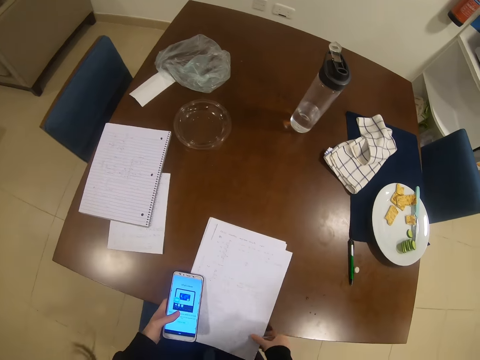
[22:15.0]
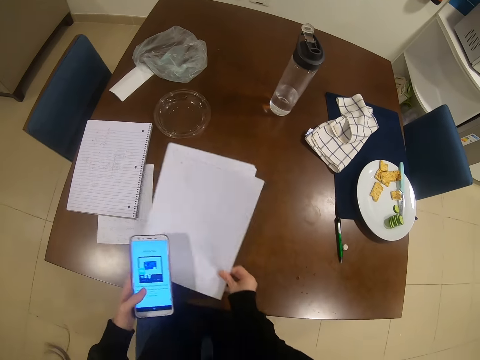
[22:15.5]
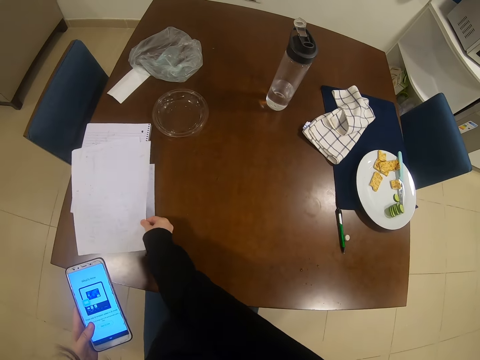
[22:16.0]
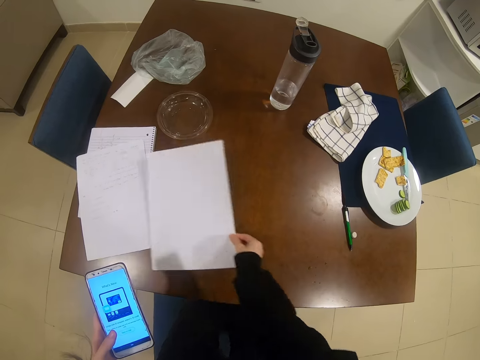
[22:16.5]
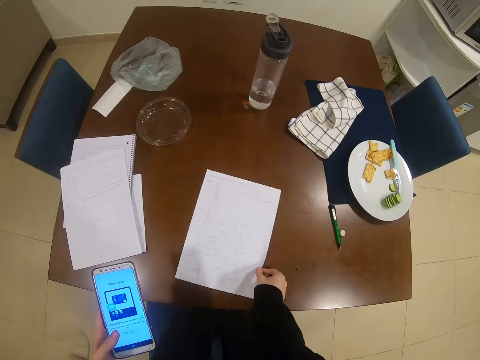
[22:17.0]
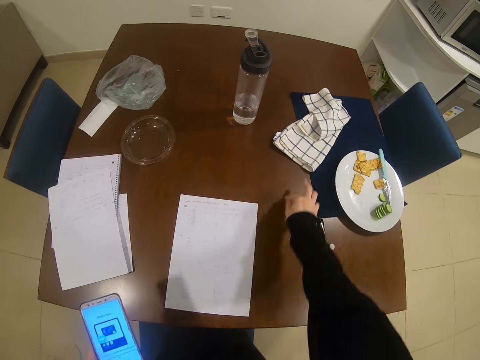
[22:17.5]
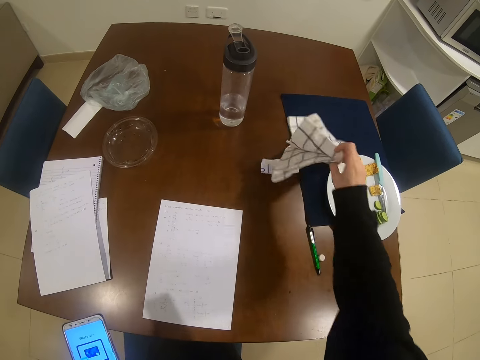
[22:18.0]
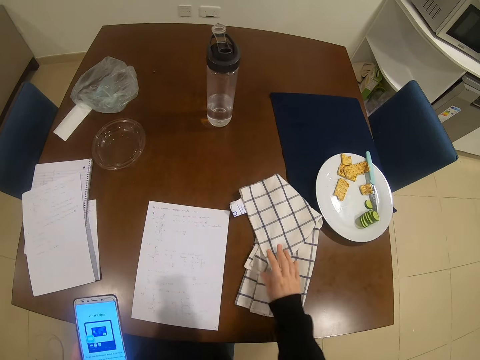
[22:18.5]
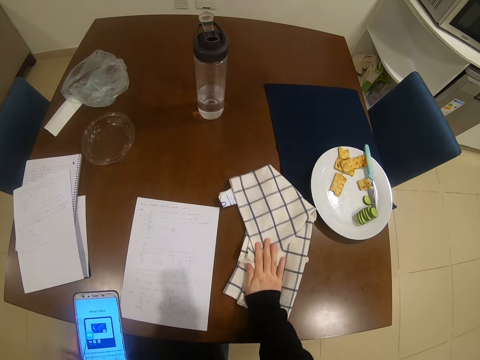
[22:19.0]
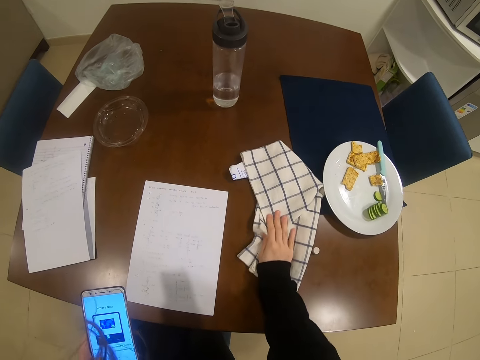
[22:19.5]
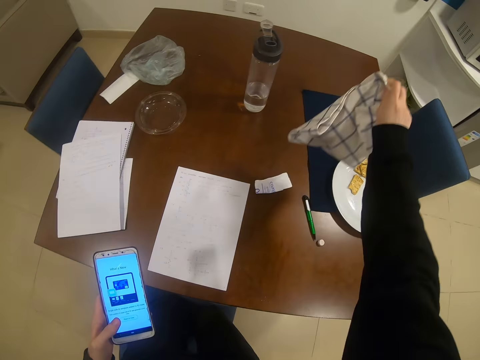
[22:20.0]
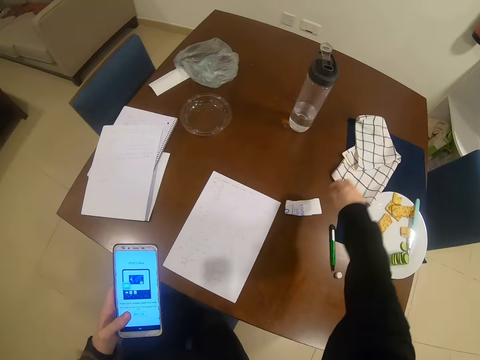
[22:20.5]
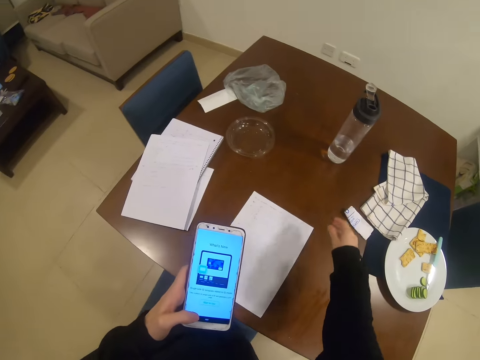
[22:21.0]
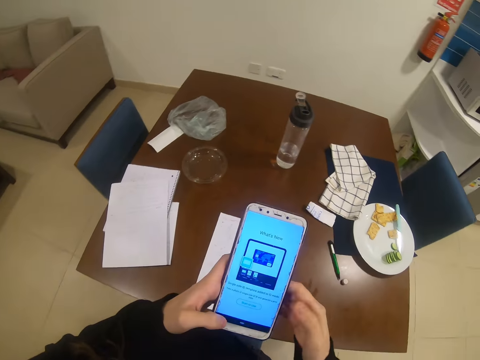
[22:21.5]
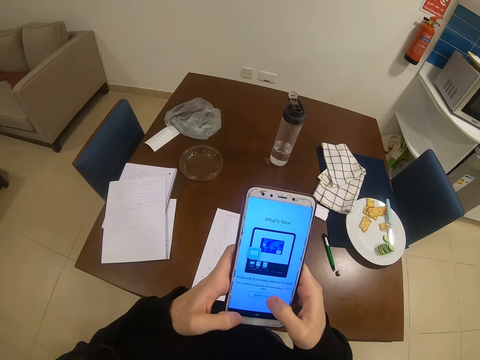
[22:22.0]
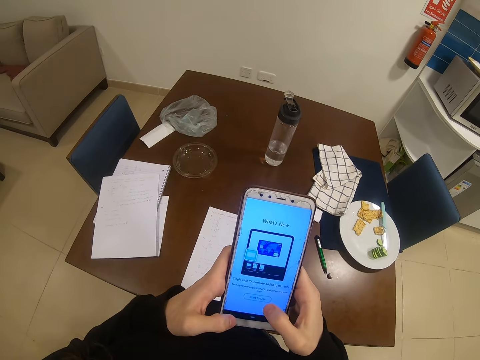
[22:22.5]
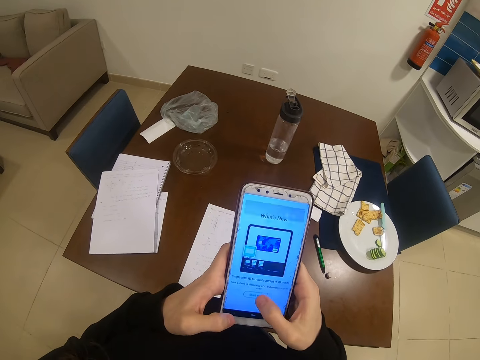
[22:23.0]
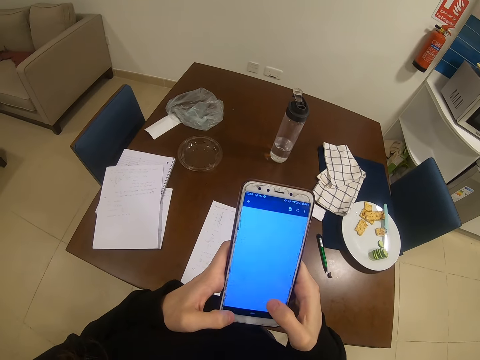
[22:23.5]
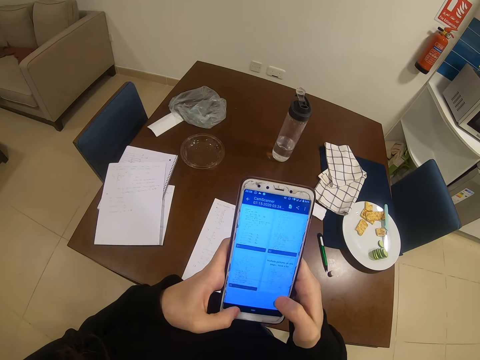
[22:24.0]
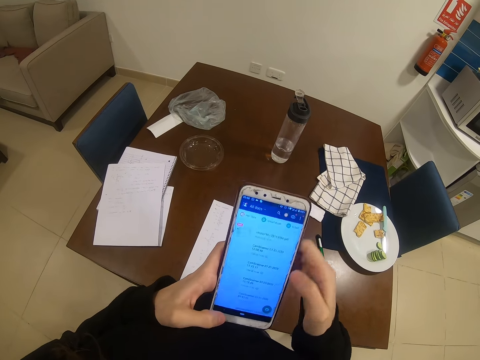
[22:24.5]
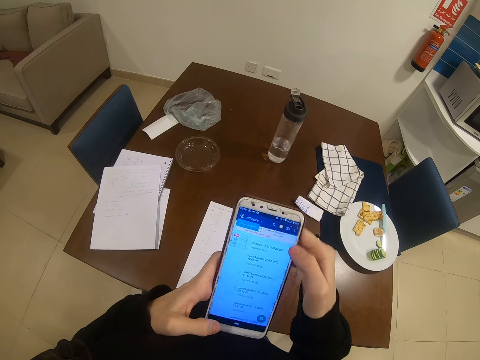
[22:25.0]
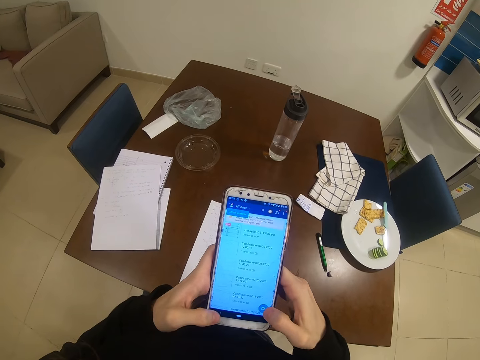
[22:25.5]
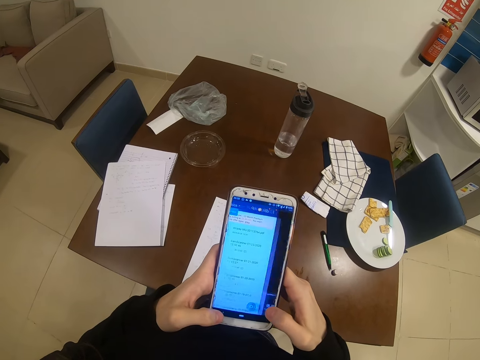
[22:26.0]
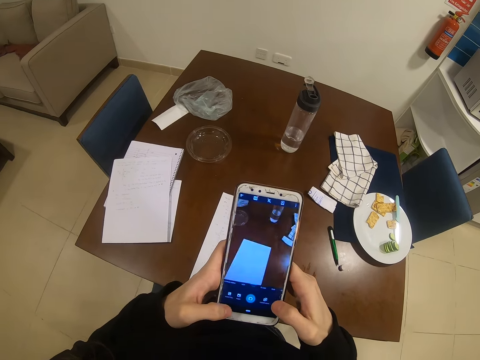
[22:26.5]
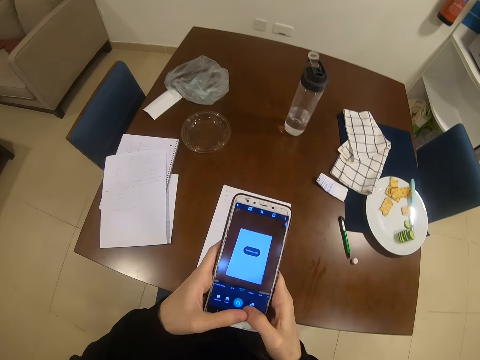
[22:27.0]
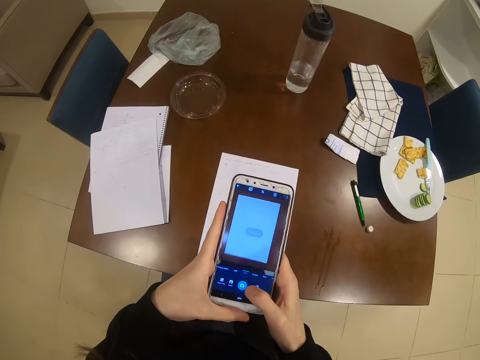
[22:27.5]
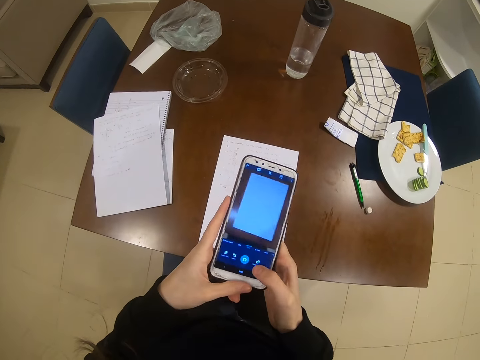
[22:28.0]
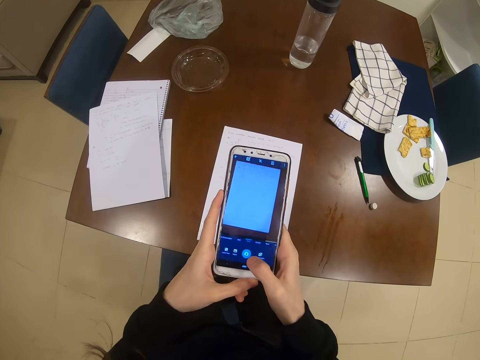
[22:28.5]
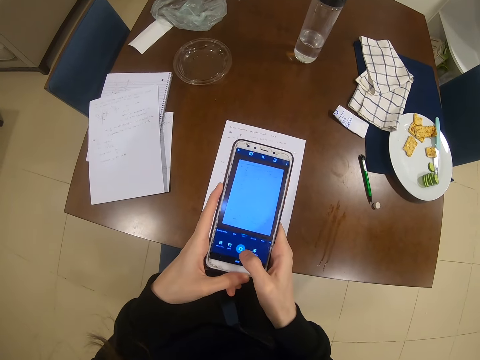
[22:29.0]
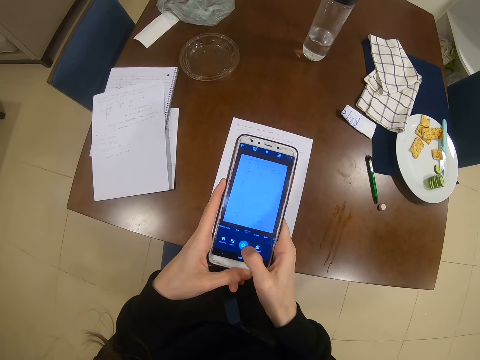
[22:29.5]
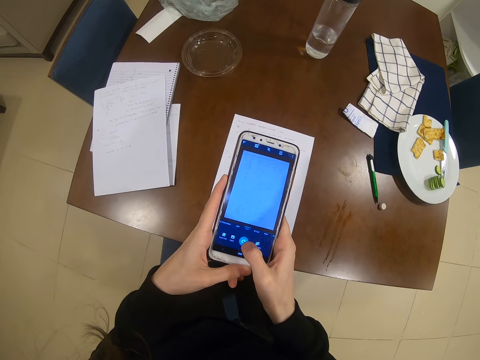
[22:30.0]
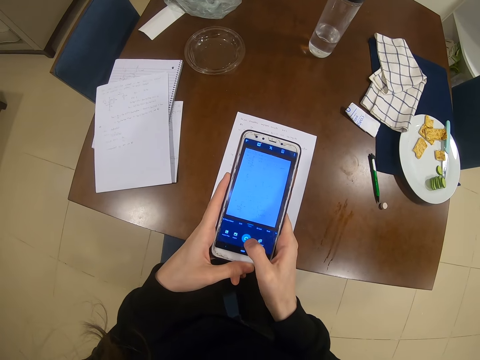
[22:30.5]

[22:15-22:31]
The camera wearer puts papers on the table. They move a paper around the table. They pull a towel. They wipe the table. They lift up the towel from the table and put the towel on the table. They push a paper. They tap the phone screen. They take a photo of the paper.

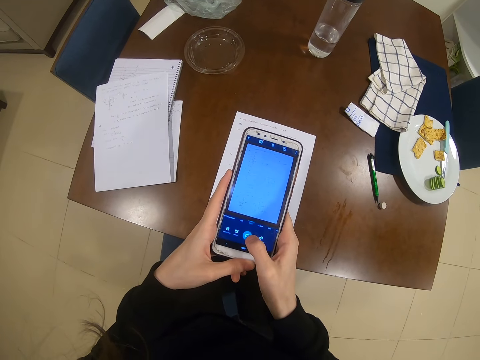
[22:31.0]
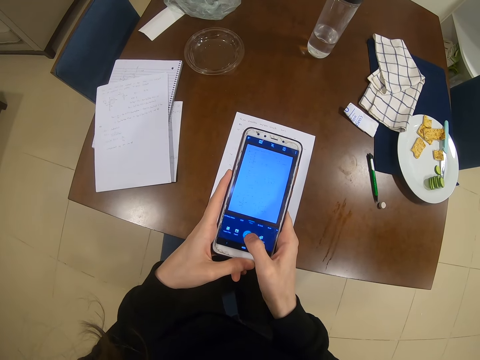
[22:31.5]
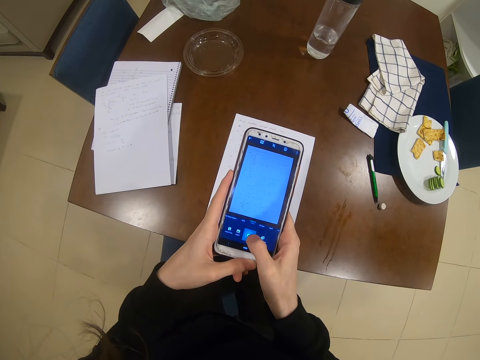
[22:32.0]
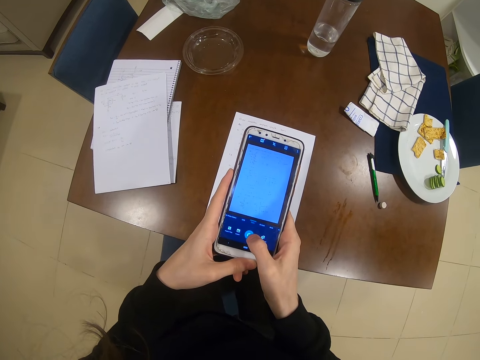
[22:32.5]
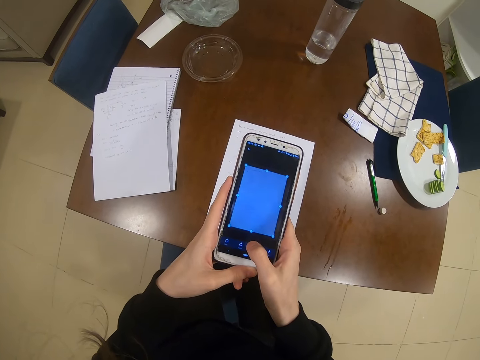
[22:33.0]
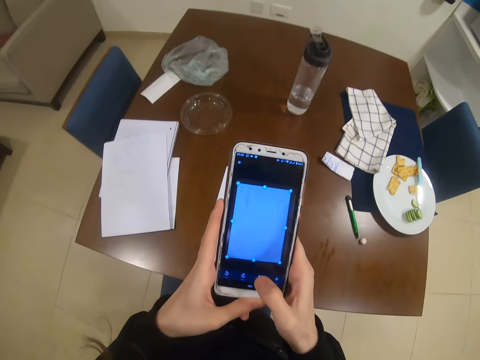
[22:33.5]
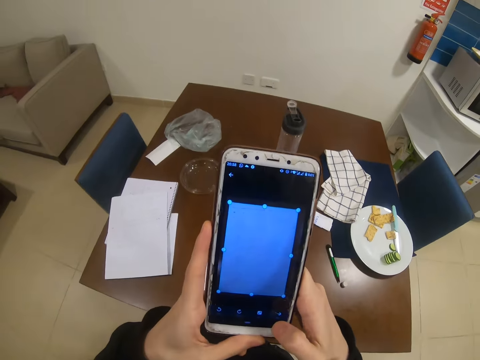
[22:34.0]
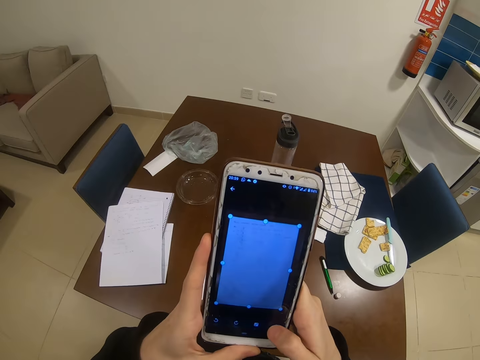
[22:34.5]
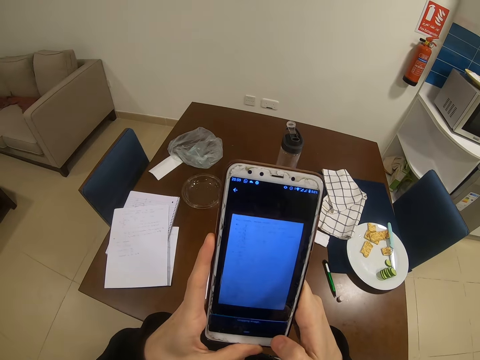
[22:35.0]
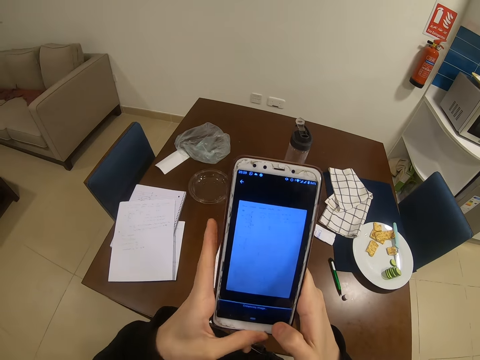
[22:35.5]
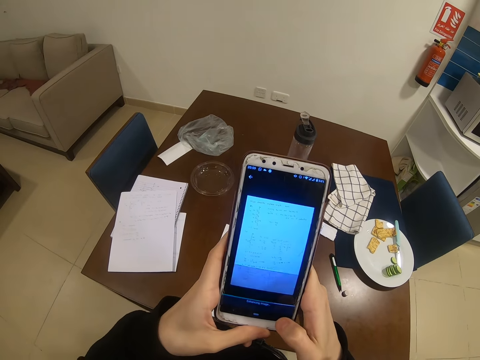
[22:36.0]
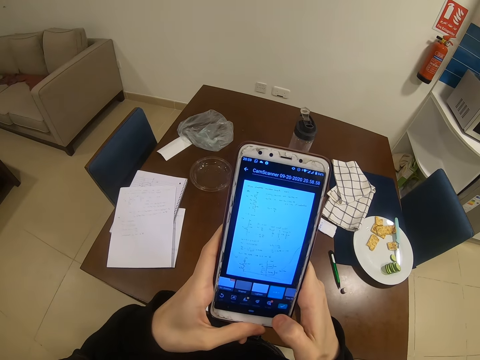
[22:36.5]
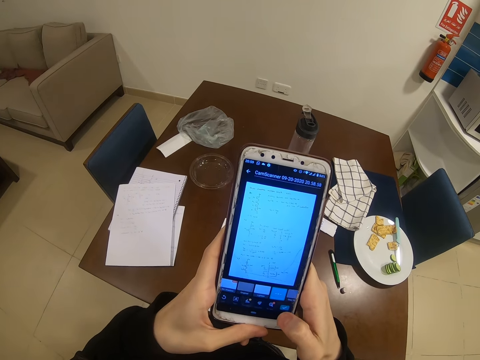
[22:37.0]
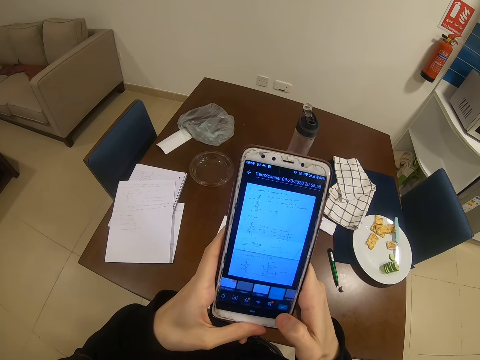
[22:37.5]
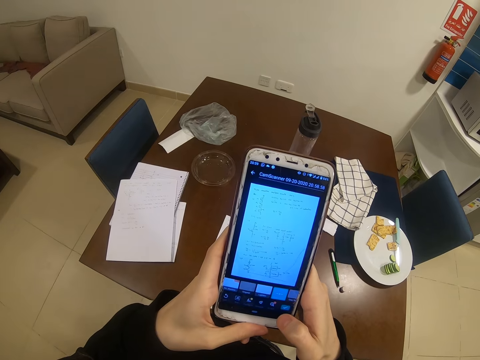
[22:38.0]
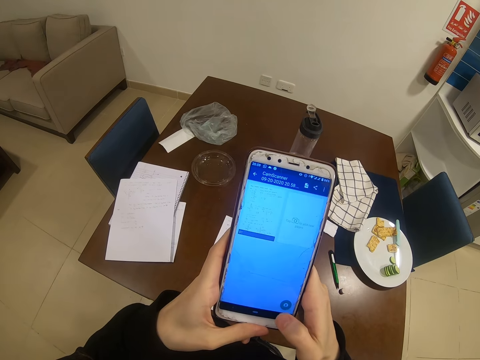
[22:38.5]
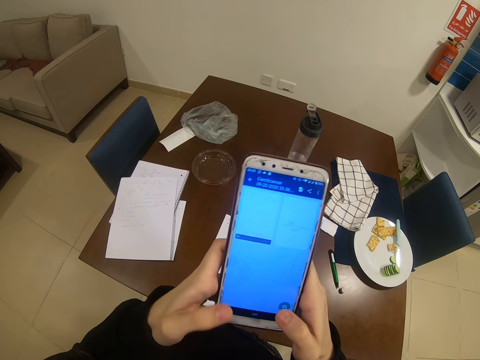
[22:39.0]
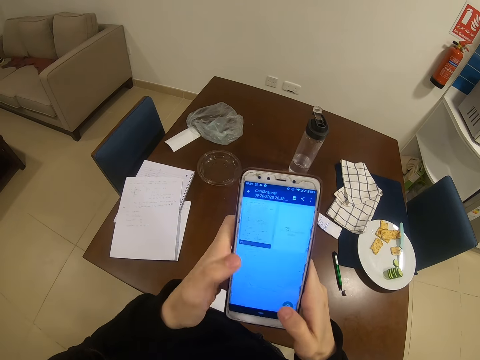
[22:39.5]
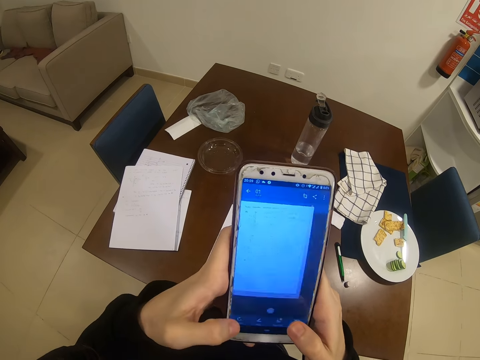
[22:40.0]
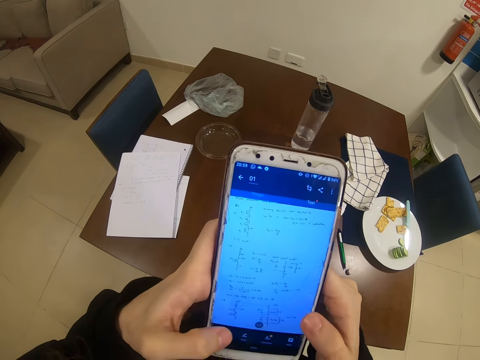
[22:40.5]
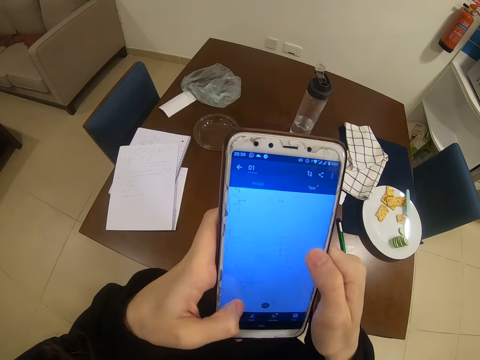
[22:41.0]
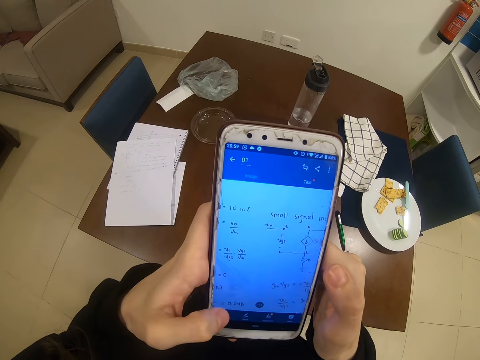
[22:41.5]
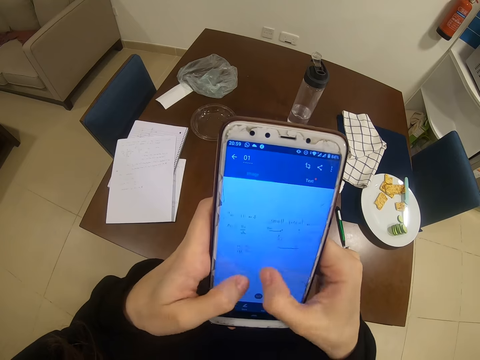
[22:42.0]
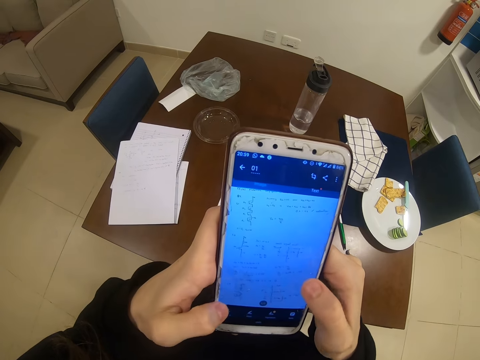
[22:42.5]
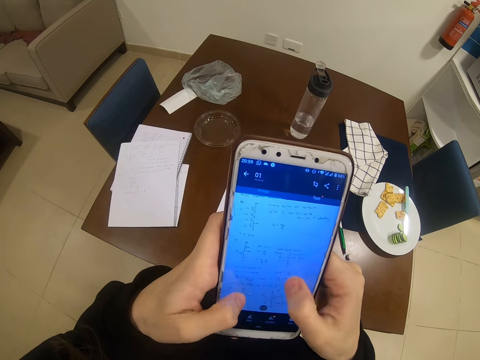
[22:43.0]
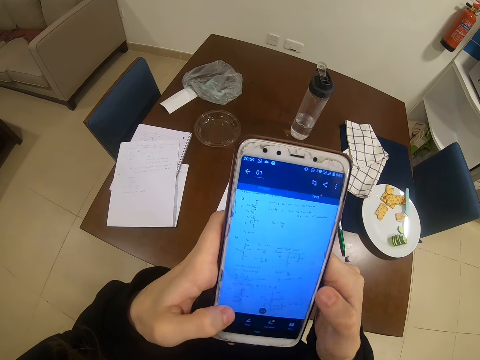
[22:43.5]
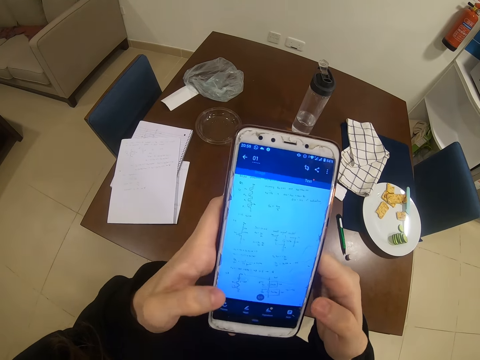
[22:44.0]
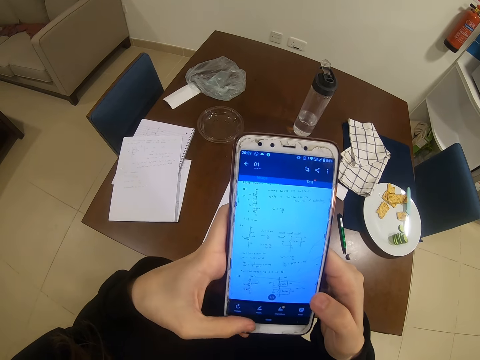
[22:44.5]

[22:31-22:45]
The camera wearer taps the phone screen.
